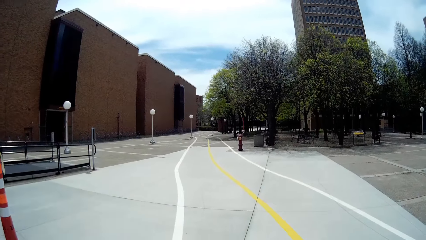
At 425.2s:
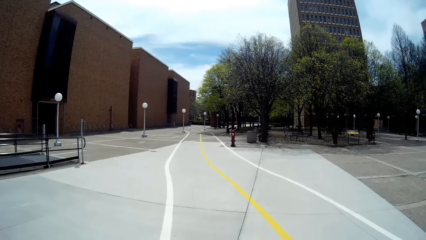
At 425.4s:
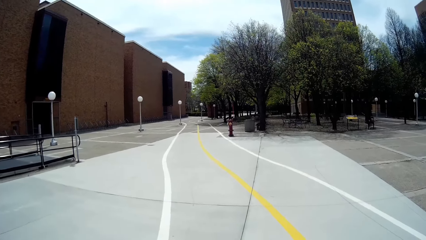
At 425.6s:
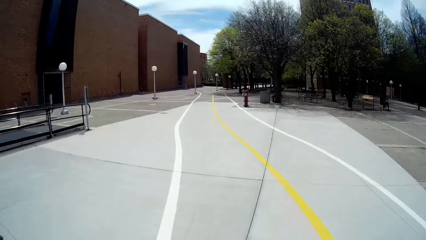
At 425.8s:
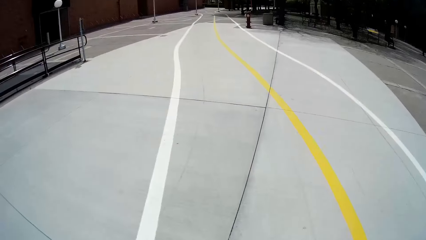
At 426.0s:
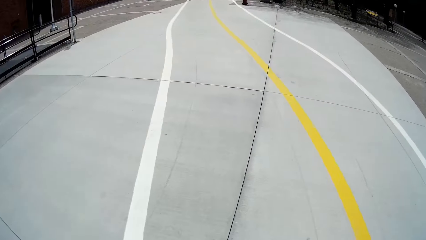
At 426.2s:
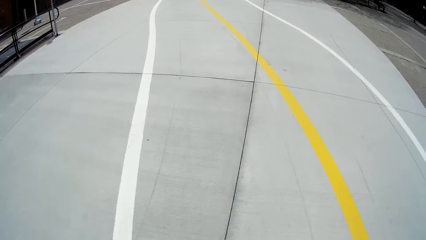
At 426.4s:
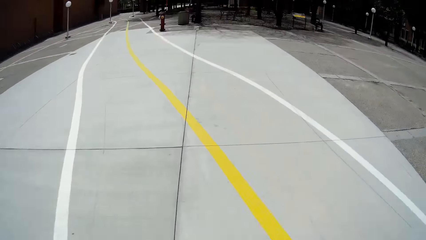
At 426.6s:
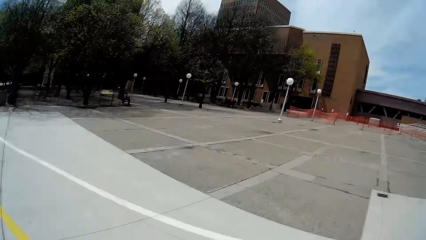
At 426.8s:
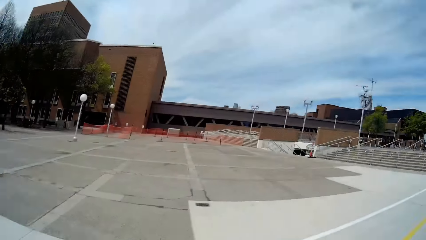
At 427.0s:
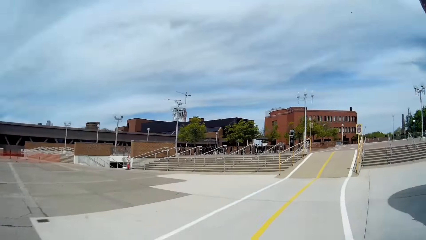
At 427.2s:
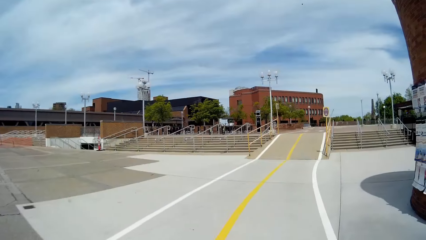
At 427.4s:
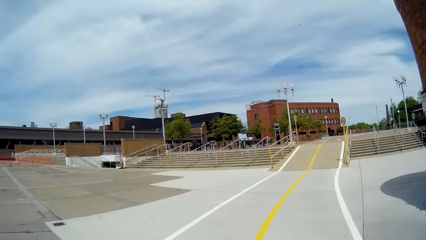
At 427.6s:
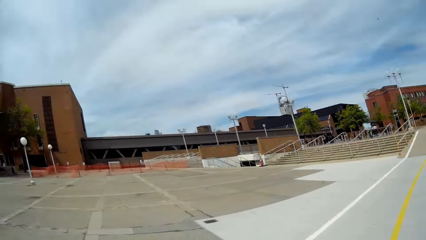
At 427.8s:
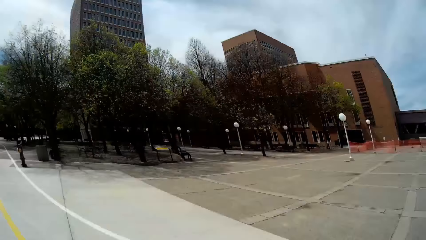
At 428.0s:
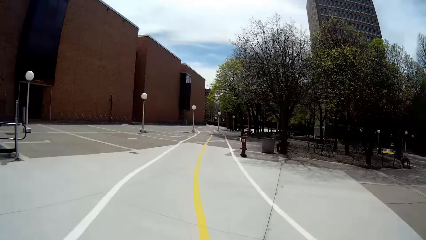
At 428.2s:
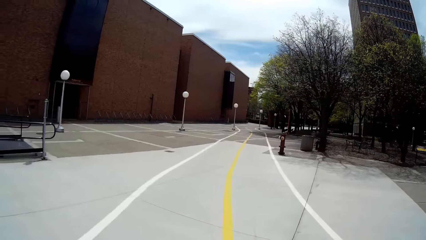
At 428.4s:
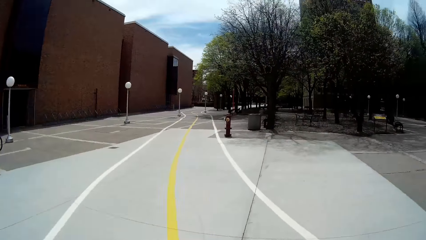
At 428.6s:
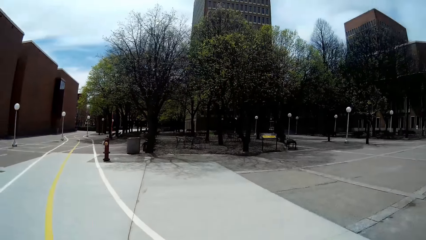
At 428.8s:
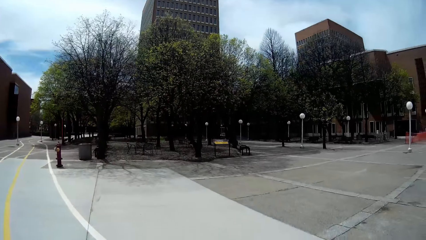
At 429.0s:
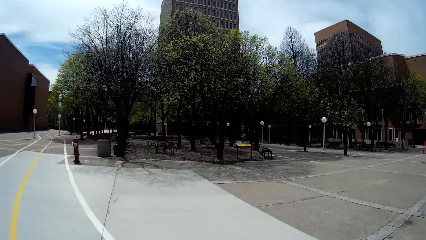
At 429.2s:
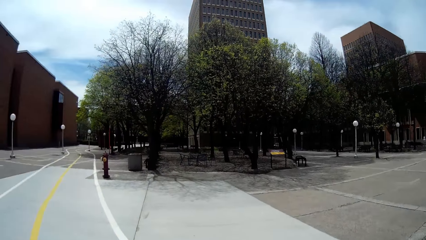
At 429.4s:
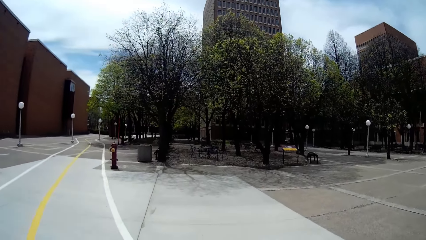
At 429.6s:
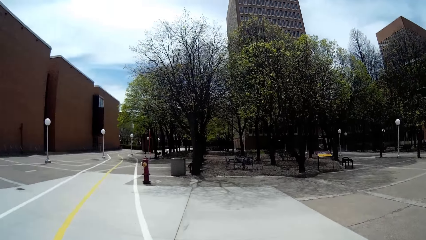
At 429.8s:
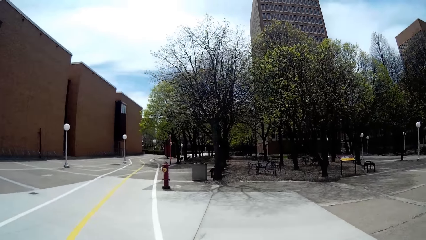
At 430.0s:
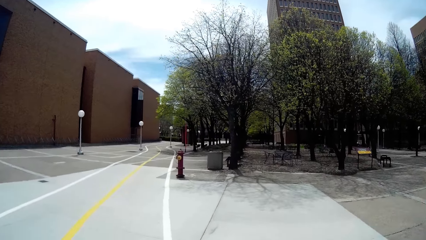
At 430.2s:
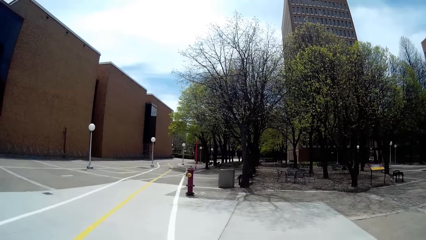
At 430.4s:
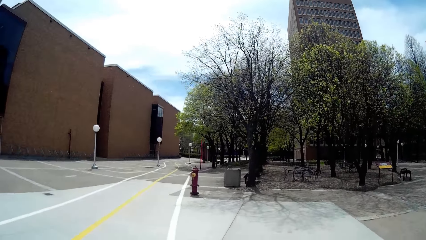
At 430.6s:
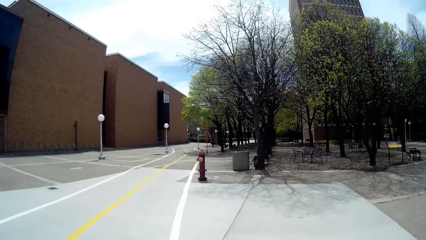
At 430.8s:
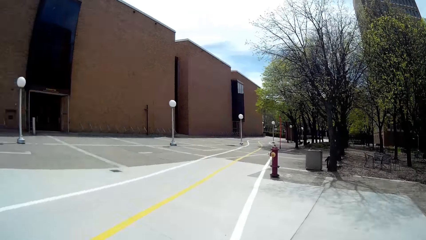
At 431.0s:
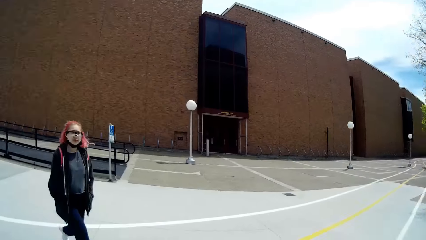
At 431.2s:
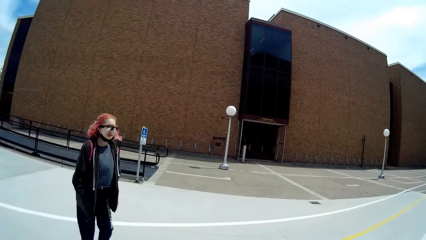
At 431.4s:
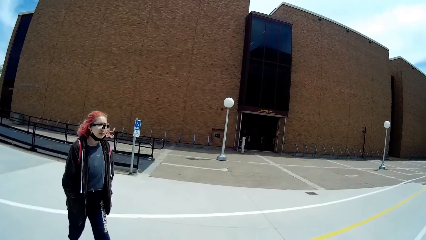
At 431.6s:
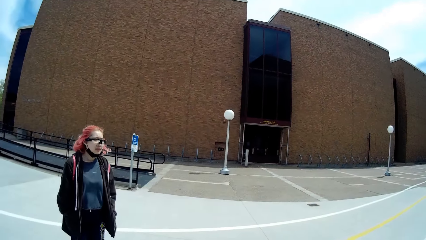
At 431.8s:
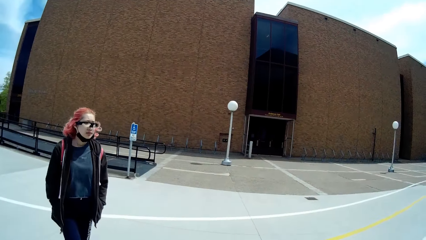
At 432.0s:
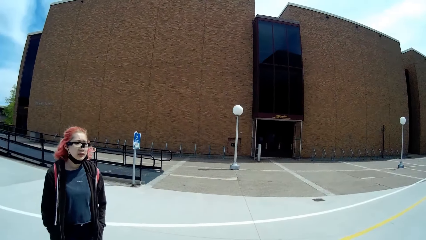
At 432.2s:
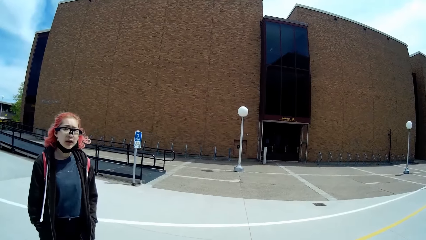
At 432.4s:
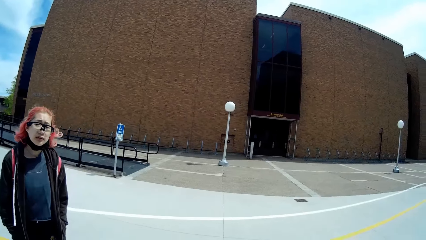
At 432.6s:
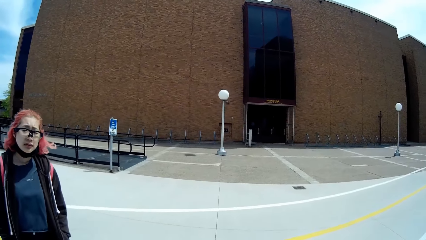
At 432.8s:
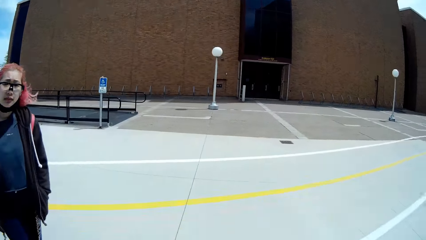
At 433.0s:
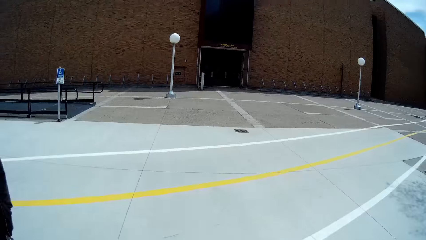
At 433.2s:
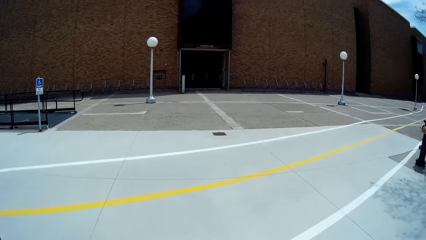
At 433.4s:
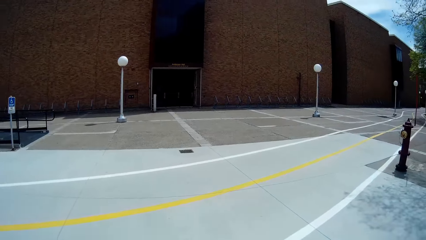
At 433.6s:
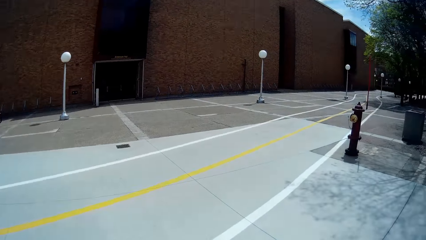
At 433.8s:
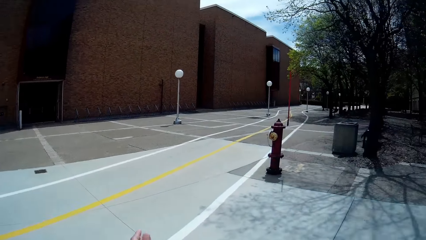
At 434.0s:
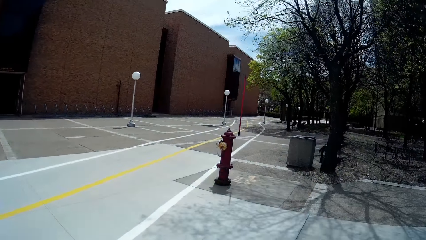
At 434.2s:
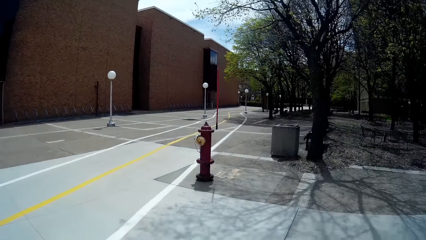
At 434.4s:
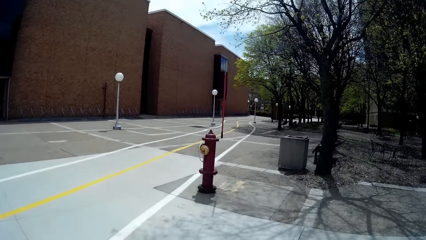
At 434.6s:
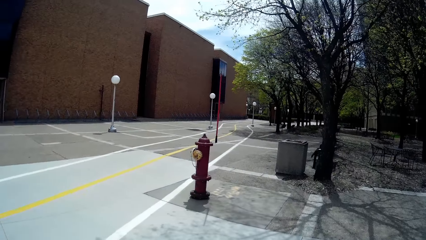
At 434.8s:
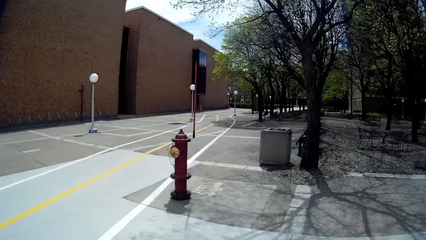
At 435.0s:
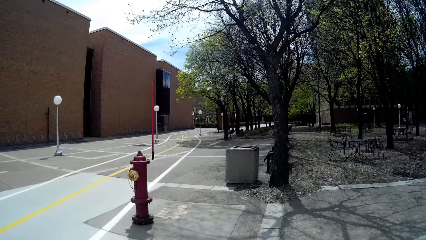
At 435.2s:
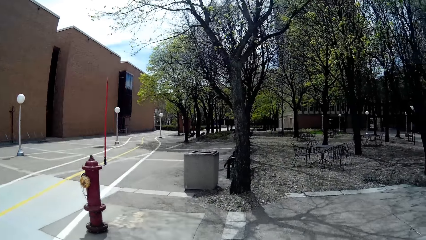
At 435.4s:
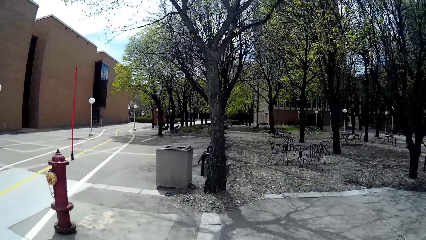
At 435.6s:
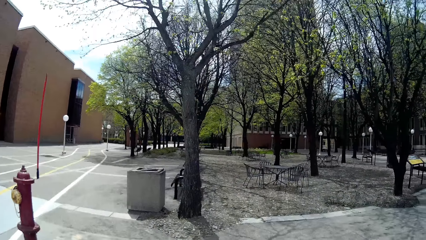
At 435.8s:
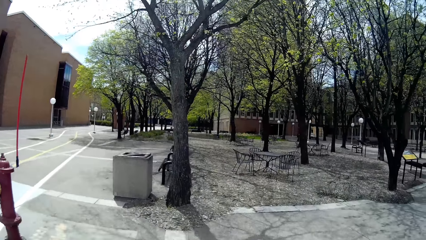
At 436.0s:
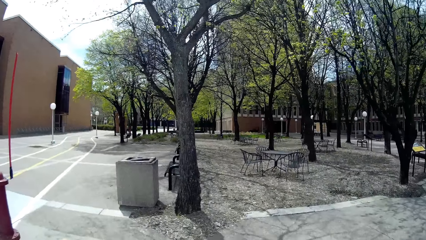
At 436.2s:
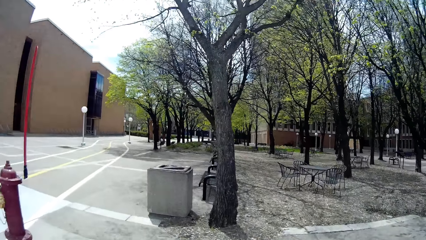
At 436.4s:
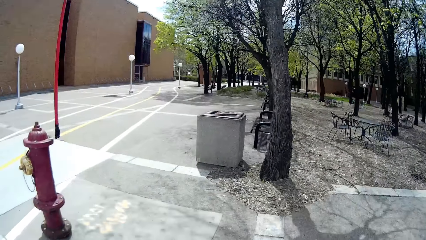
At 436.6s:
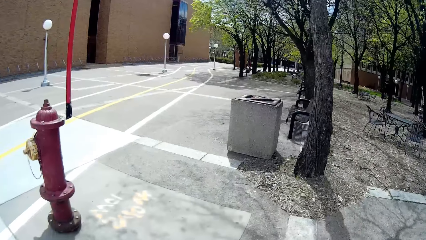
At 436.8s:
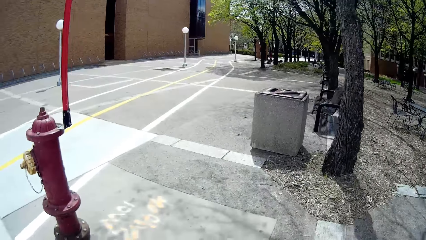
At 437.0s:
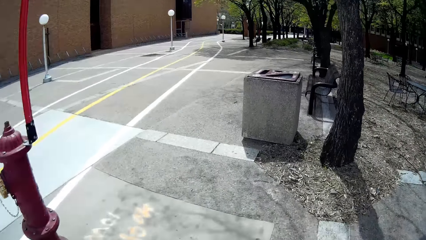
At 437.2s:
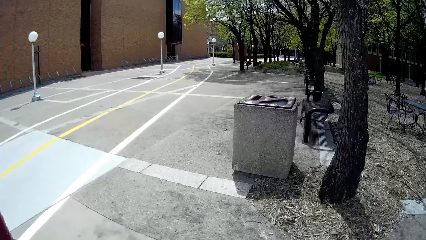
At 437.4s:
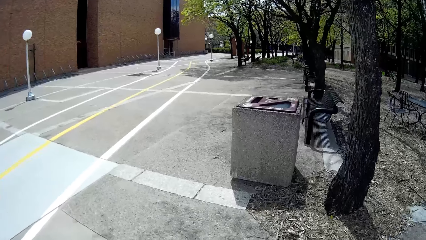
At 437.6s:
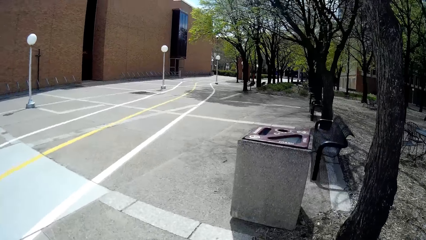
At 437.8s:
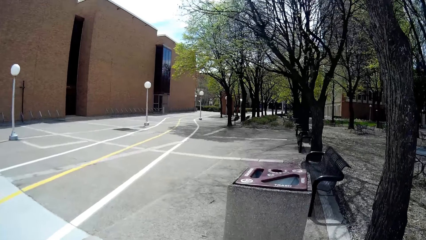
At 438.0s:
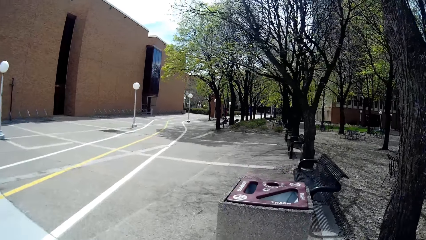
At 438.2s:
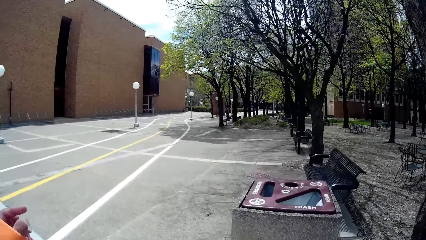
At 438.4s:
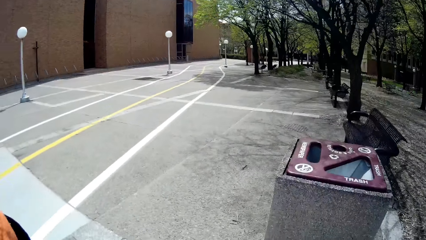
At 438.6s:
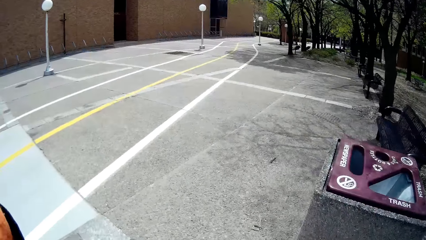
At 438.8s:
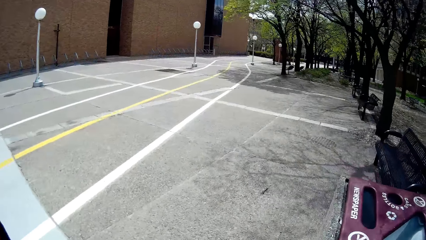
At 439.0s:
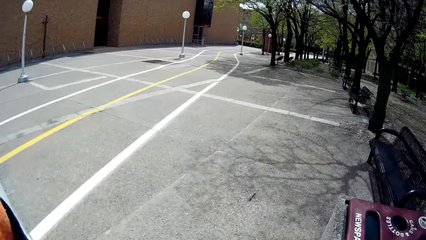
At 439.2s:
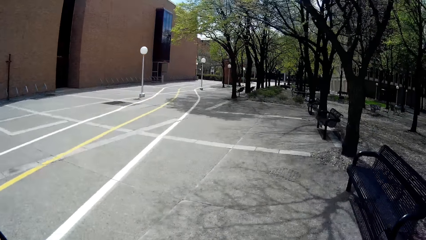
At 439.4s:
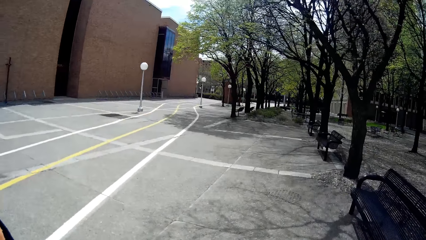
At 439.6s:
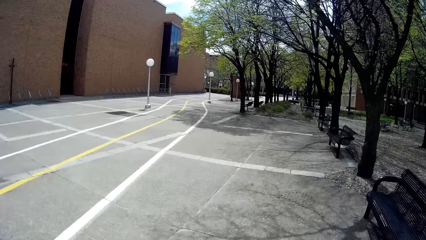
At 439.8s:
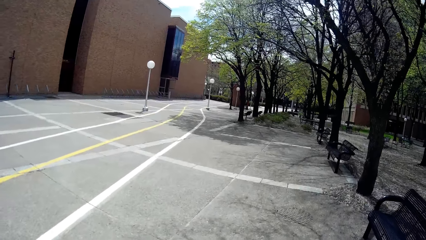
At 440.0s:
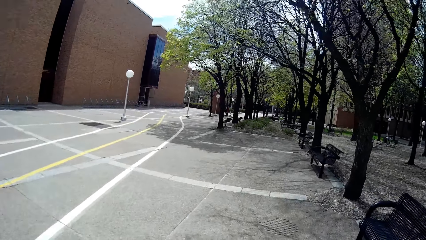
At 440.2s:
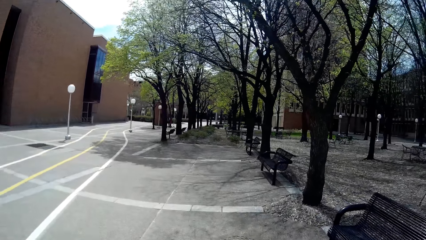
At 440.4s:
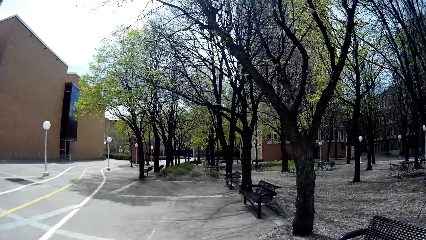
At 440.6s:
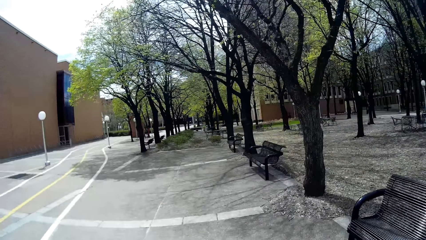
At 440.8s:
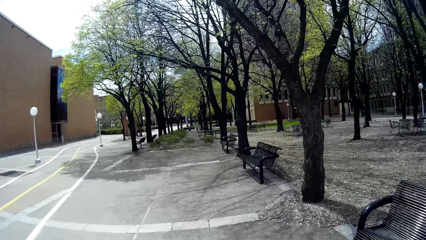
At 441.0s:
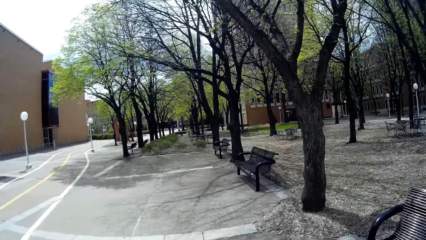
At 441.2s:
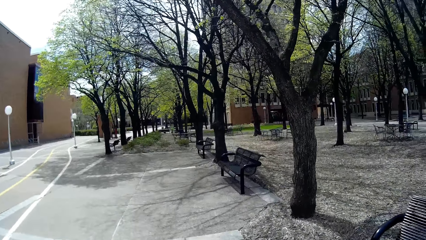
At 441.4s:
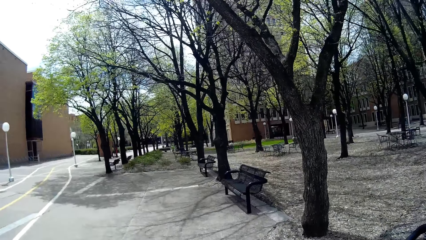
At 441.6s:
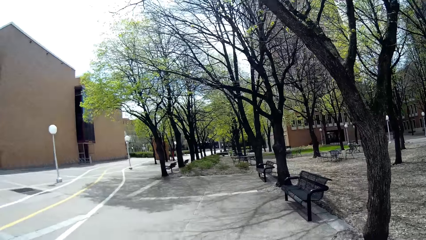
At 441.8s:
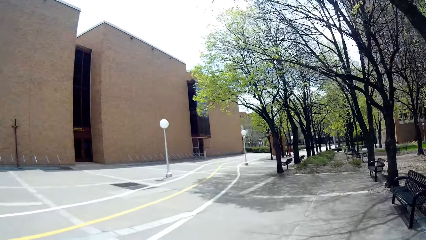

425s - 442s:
The camera wearer interacts with a woman along the campus. The woman walks along the campus and interacts with the camera wearer along the campus. The camera wearer interacts with the woman along the campus.
